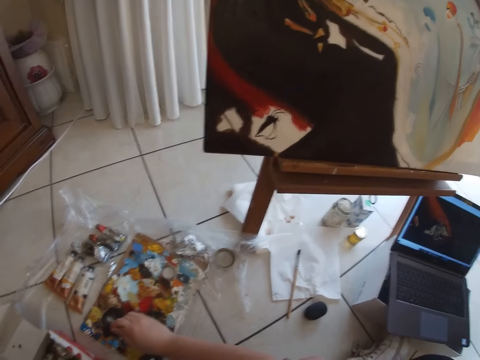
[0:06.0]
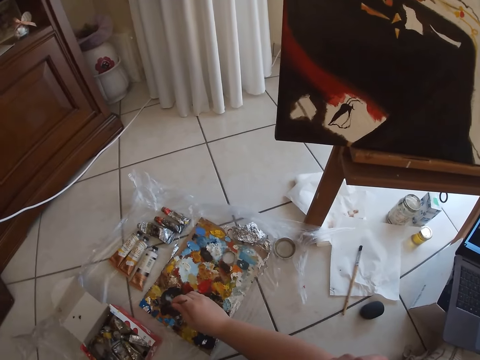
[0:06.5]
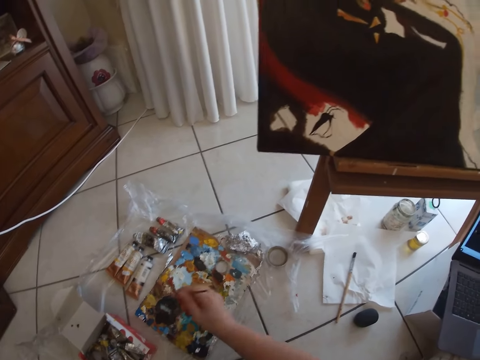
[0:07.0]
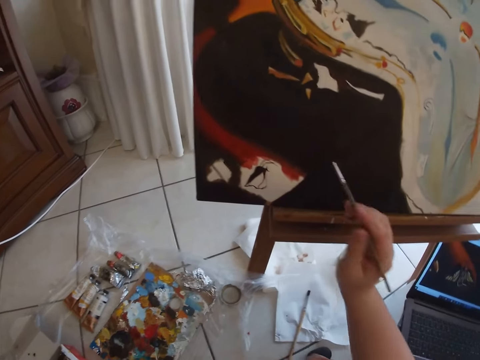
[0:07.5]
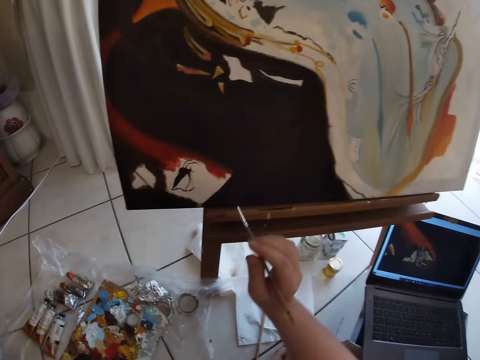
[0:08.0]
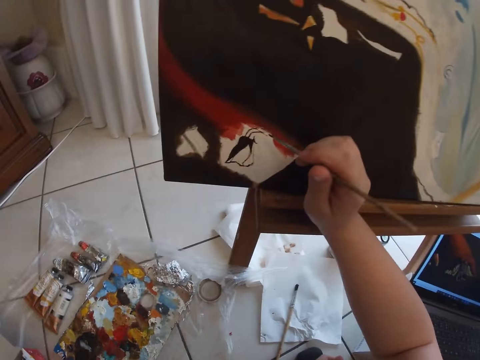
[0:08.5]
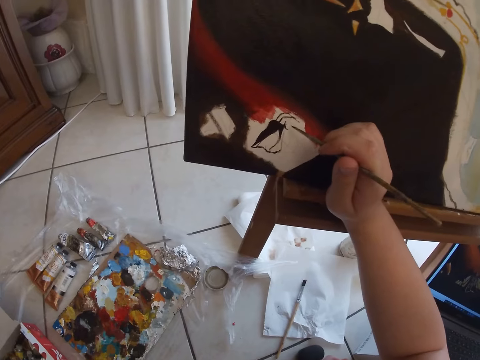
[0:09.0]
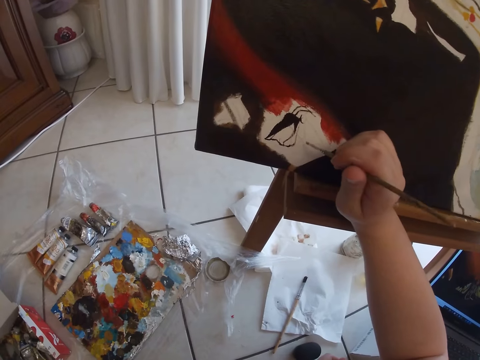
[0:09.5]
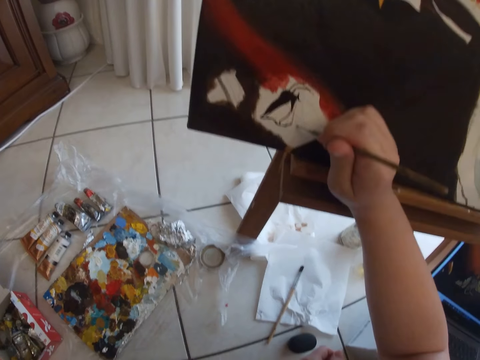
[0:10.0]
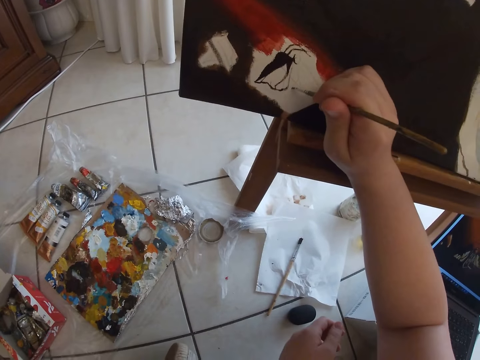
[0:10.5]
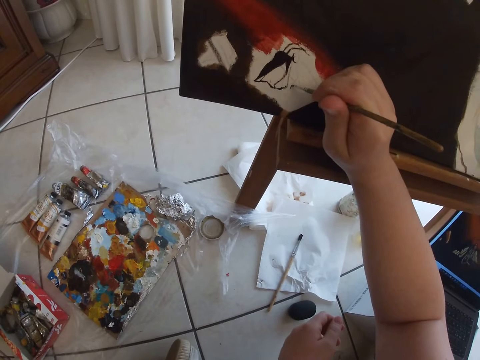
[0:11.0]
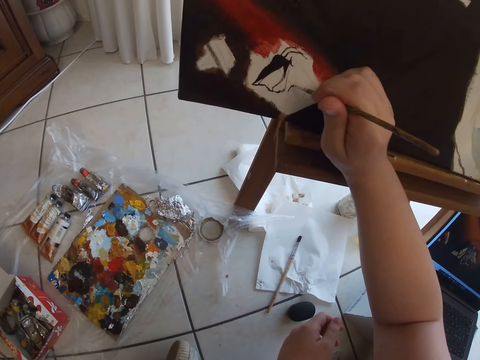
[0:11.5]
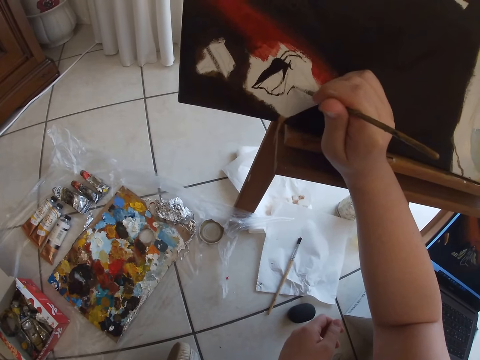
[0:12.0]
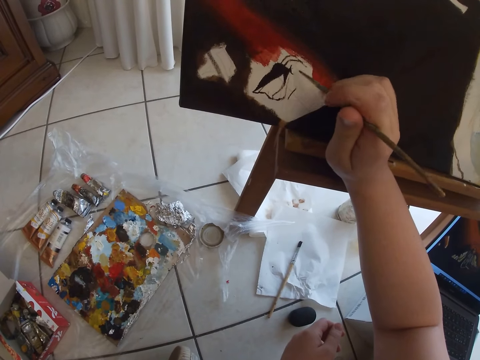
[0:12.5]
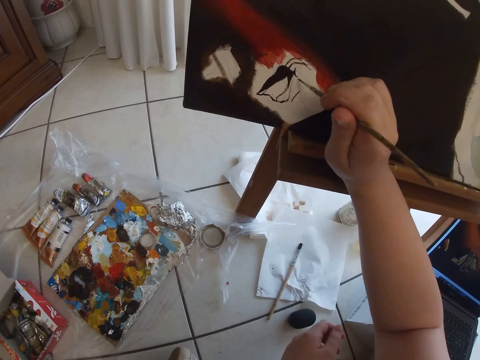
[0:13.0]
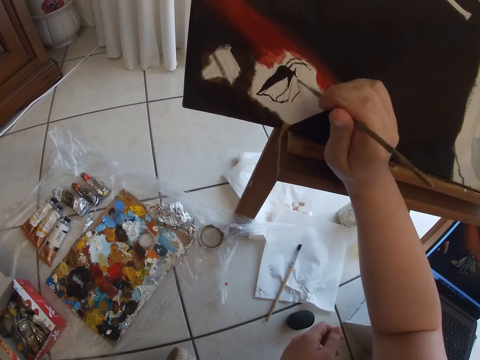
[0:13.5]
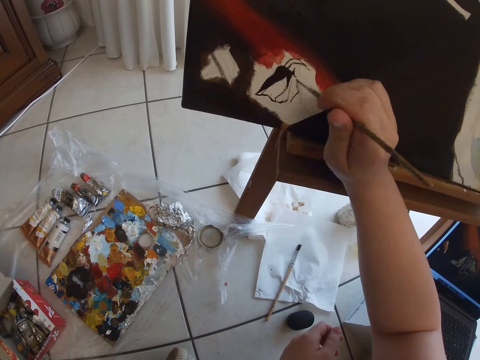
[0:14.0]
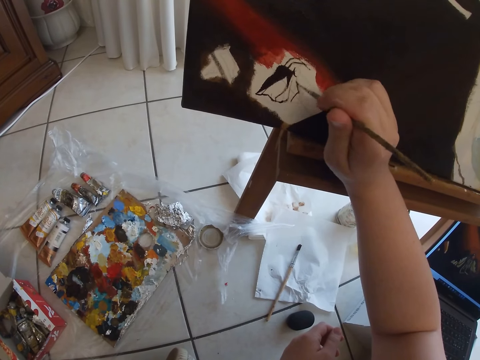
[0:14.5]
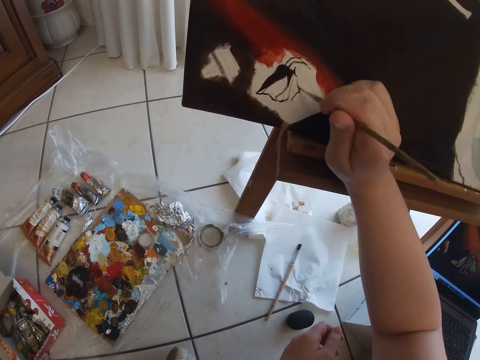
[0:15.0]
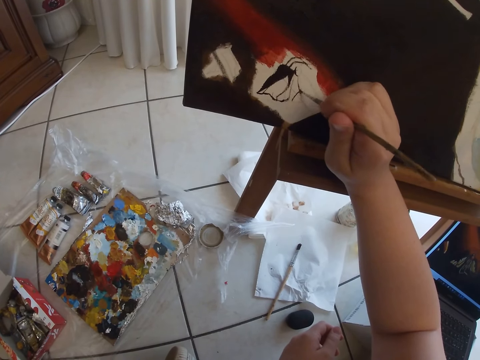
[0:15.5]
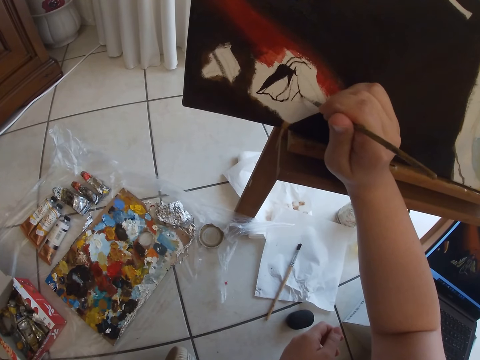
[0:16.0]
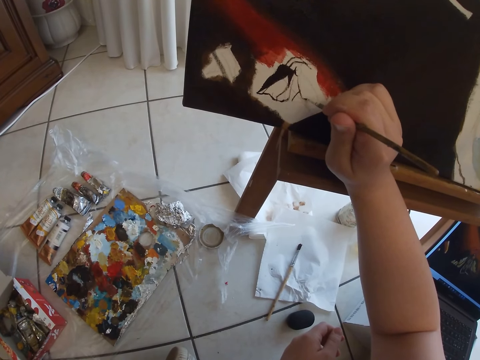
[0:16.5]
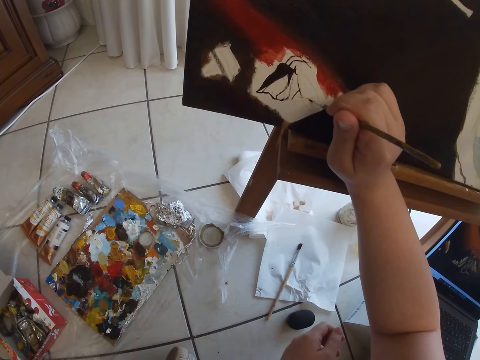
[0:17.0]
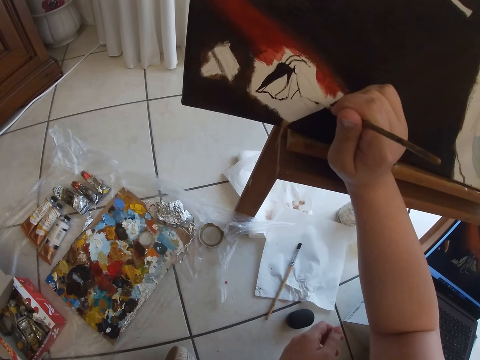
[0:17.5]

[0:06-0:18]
The camera wearer removes the paint brush. She paints on a canvas with the paintbrush in her right hand.

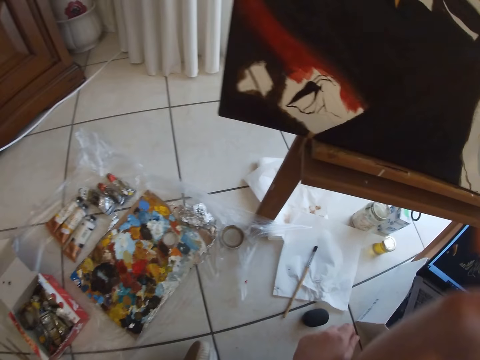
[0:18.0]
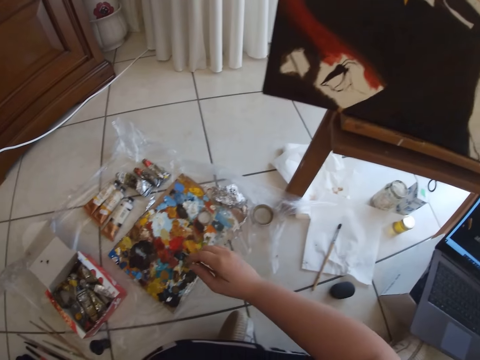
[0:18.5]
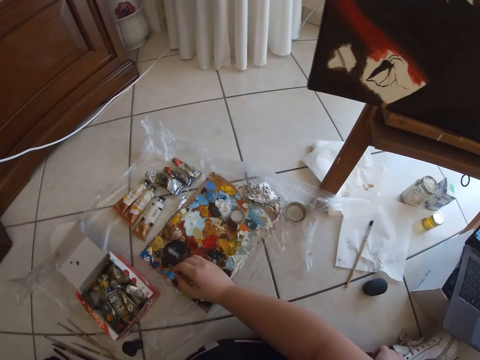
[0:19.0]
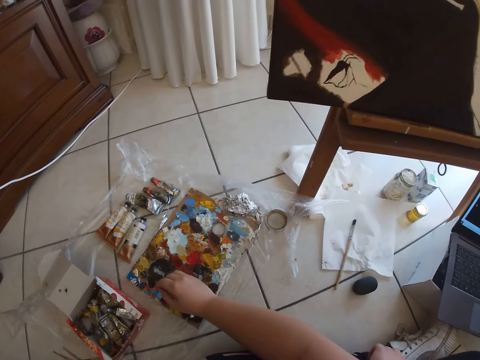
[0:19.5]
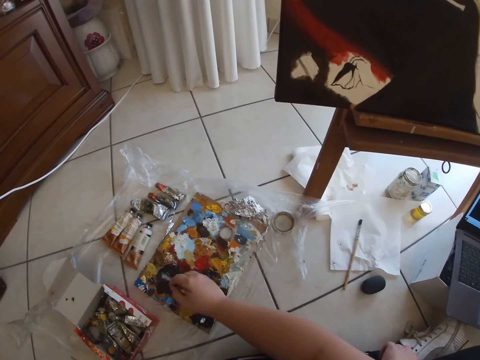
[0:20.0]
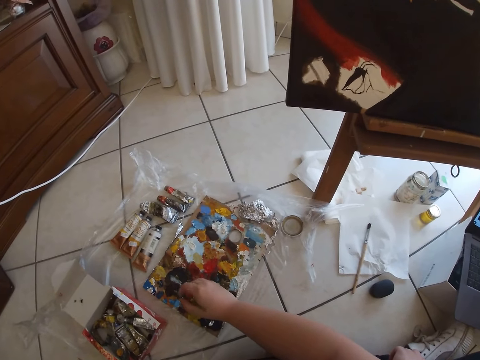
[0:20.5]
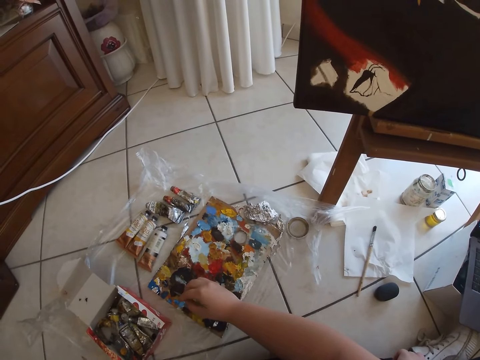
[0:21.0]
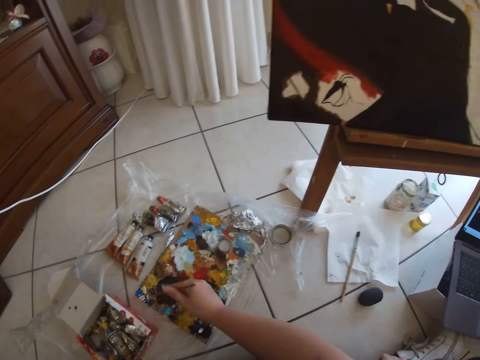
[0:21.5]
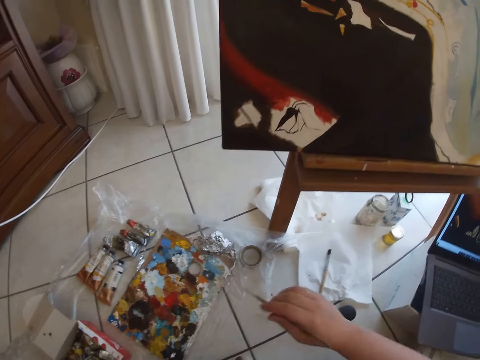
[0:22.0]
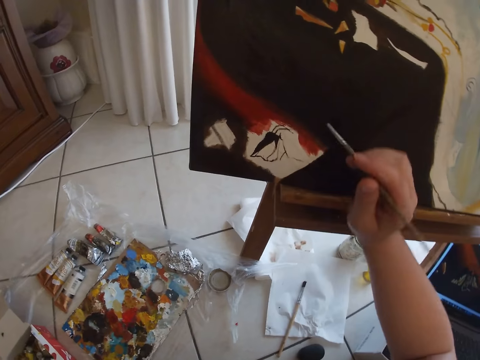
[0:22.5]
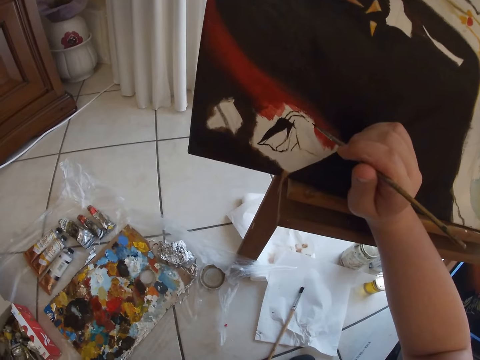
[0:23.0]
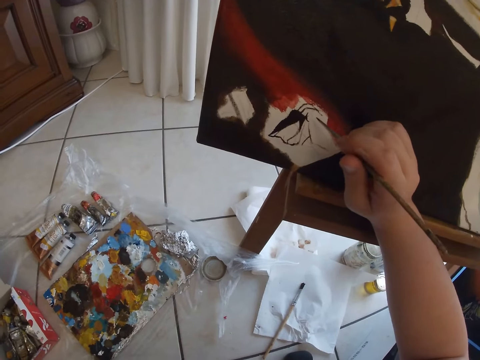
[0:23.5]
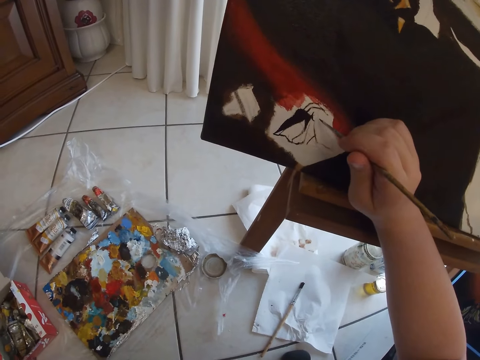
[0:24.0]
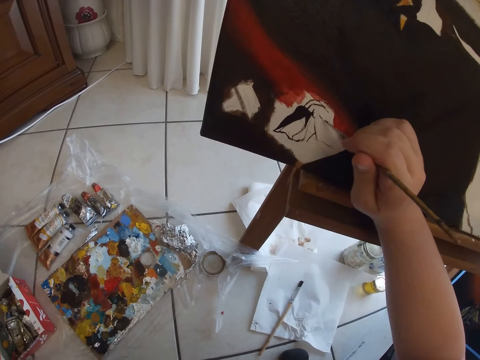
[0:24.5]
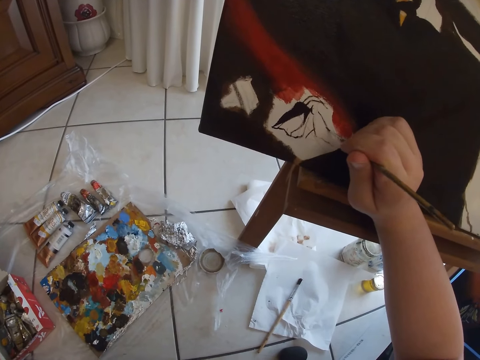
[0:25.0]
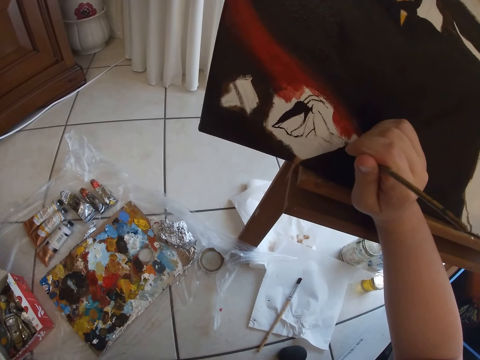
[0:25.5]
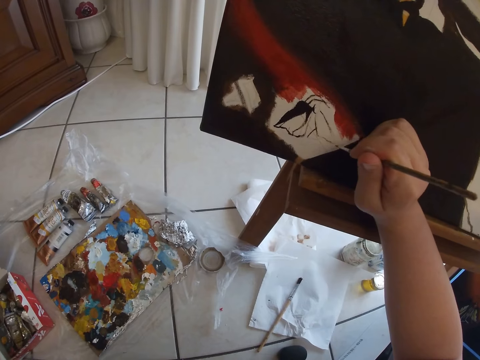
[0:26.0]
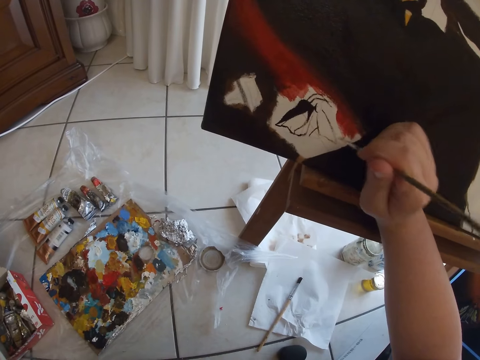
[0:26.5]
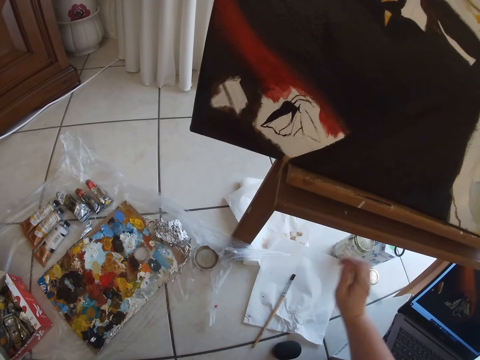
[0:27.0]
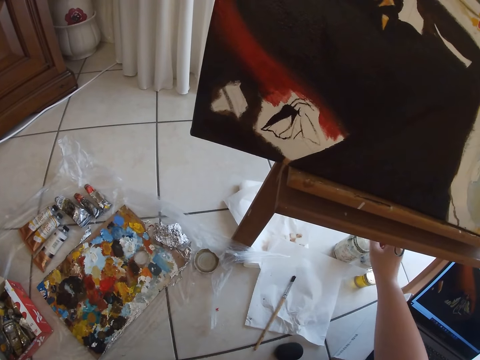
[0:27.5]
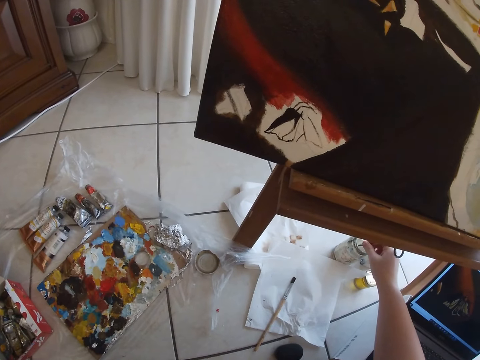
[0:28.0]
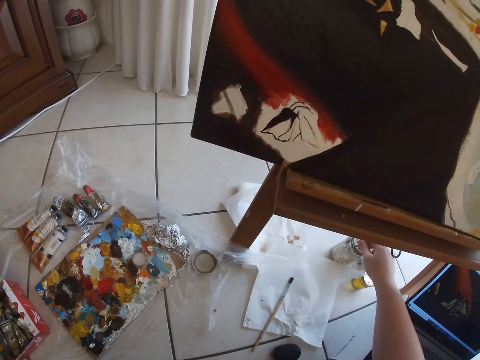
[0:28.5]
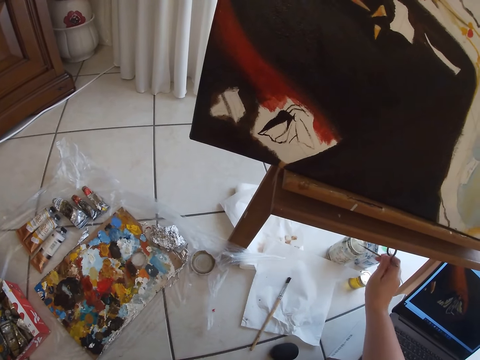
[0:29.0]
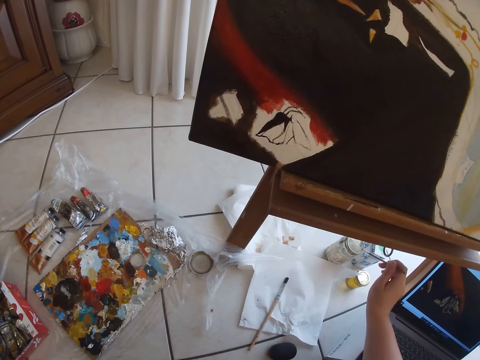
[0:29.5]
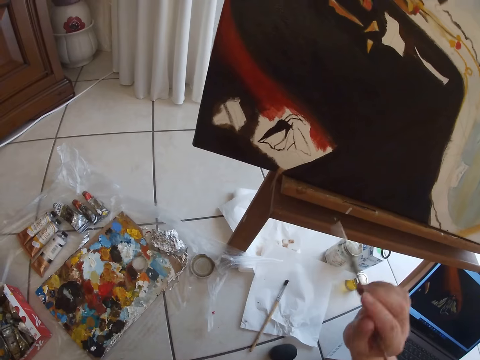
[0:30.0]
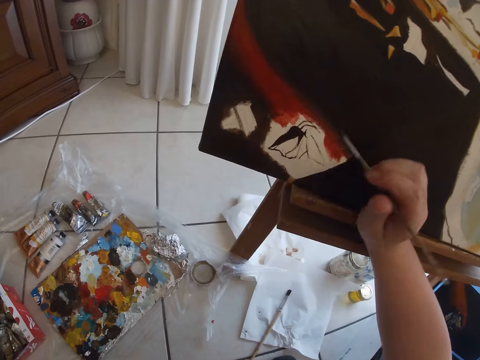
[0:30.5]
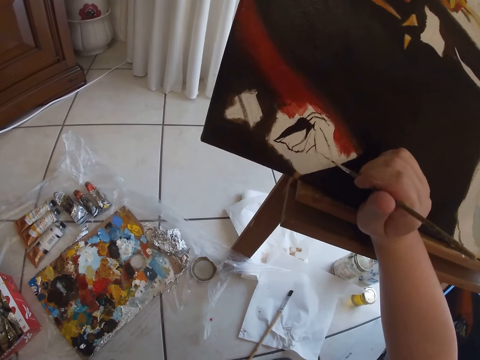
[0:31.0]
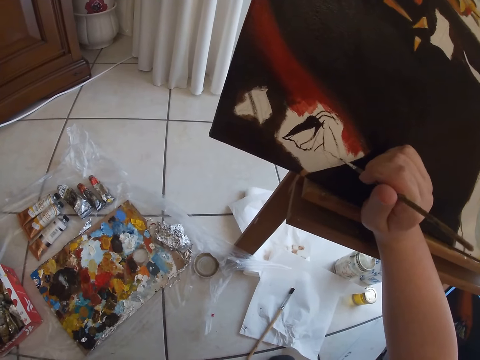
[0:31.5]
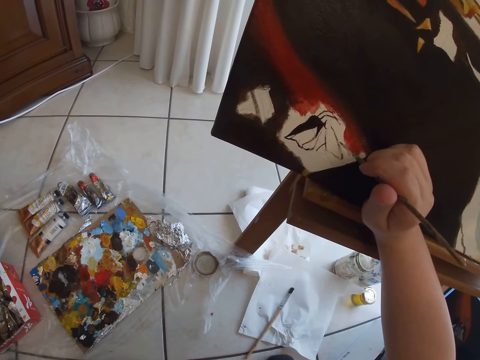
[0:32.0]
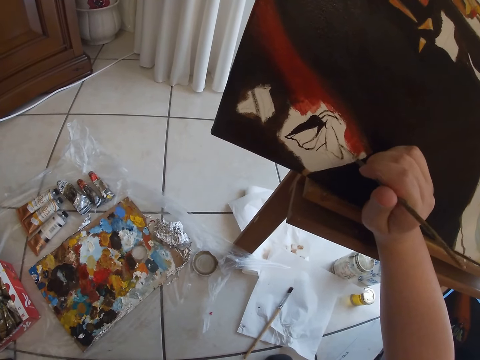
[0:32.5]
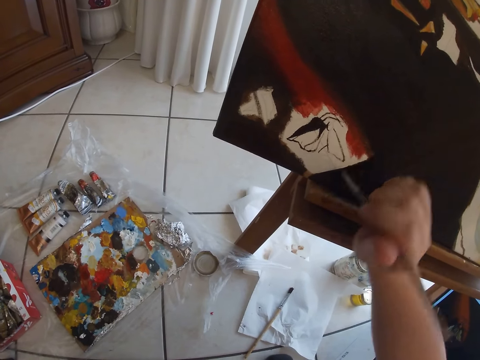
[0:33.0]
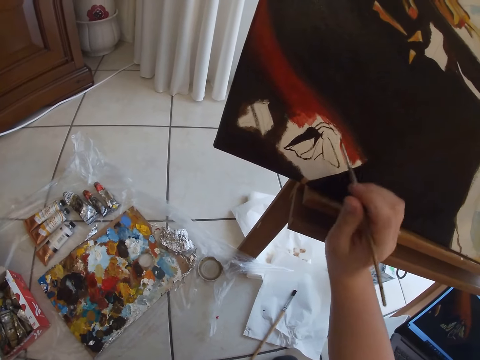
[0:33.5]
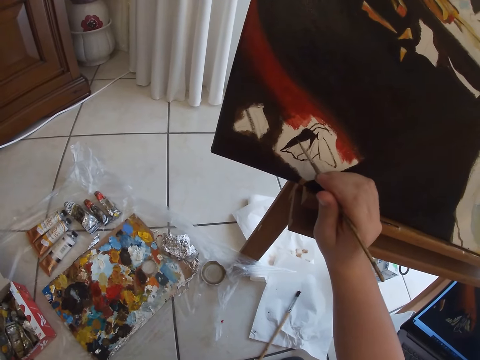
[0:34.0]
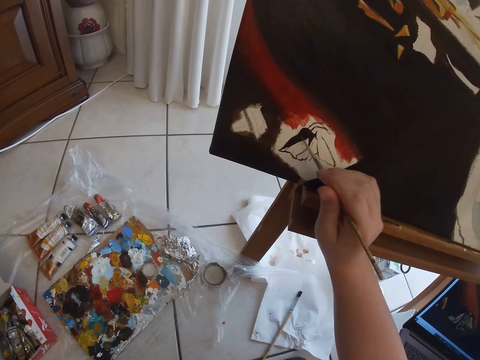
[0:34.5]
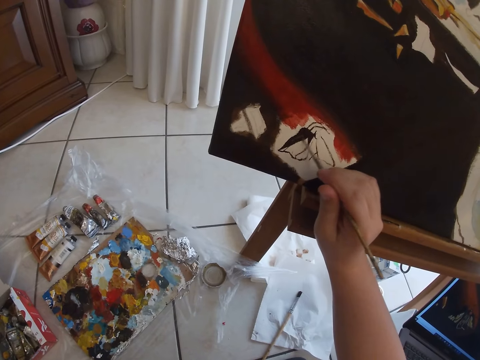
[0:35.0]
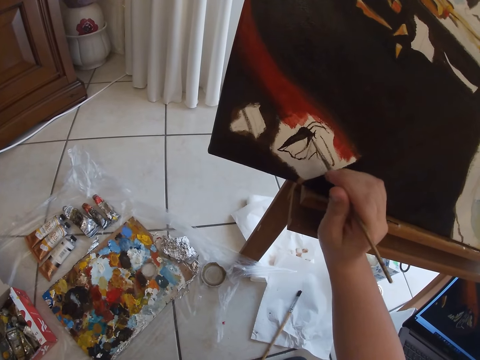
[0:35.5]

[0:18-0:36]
The camera wearer dabs at some paint in the palette with the paintbrush in her right hand. She removes the paintbrush from the paint. She paints on the canvas with the paintbrush in her right hand. She dips the paintbrush into the paint. She rinses the paintbrush in her right hand in a container on the floor. She removes the paintbrush from the paint. She paints on the canvas with the paintbrush in her right hand.
